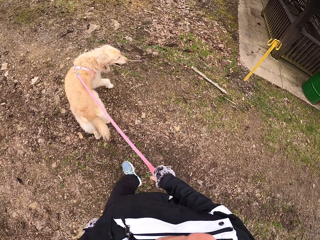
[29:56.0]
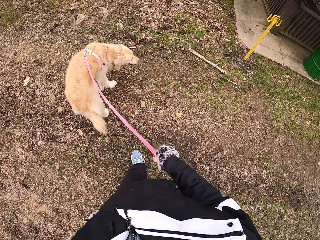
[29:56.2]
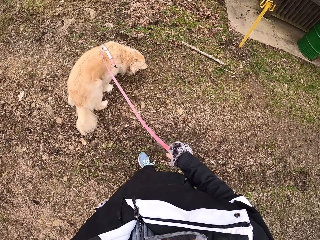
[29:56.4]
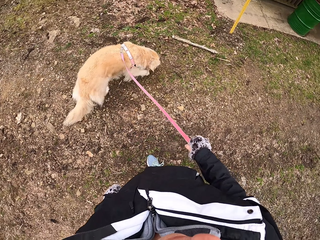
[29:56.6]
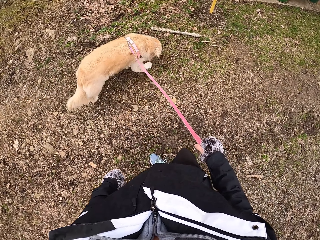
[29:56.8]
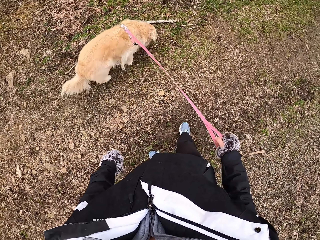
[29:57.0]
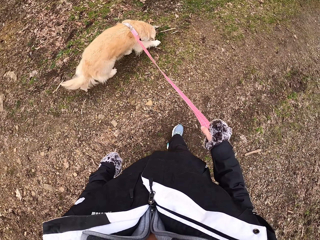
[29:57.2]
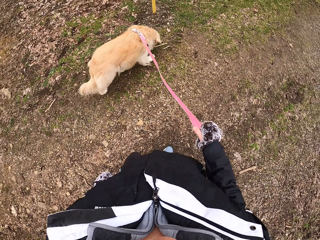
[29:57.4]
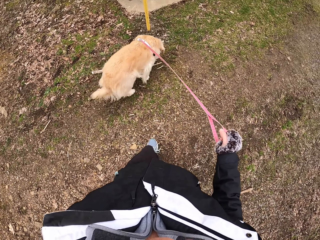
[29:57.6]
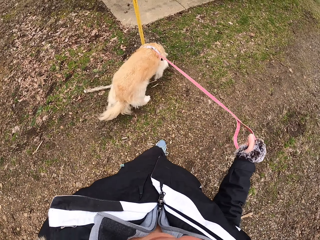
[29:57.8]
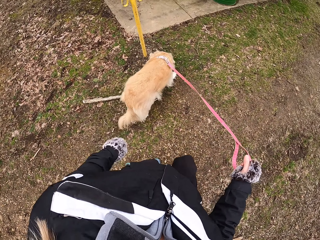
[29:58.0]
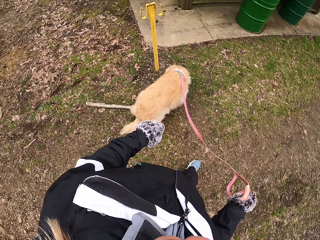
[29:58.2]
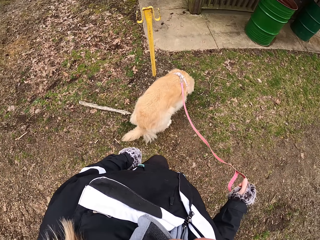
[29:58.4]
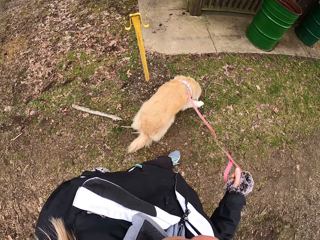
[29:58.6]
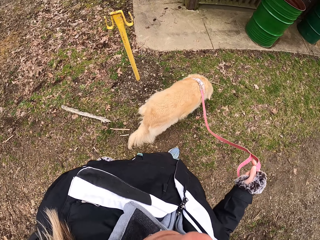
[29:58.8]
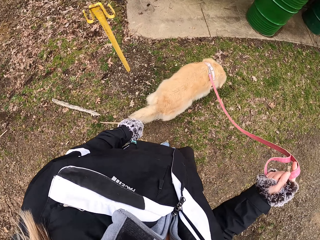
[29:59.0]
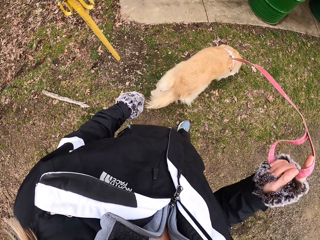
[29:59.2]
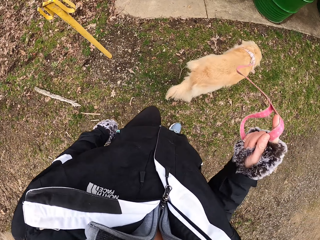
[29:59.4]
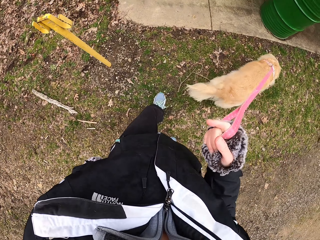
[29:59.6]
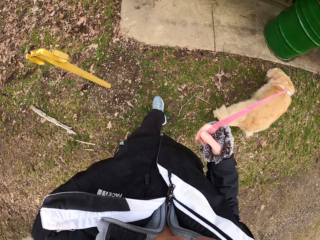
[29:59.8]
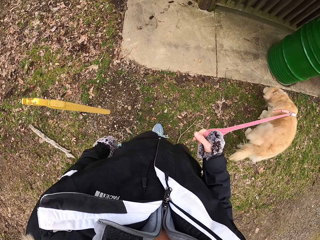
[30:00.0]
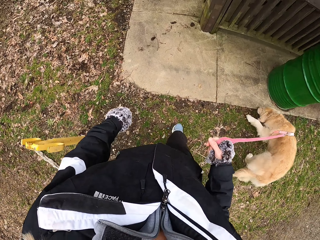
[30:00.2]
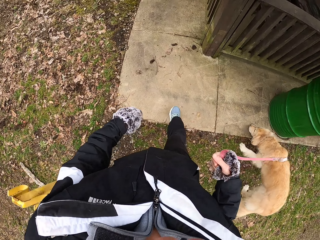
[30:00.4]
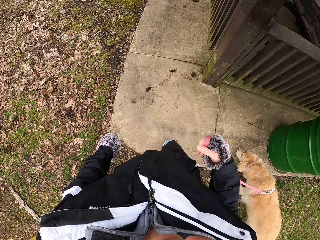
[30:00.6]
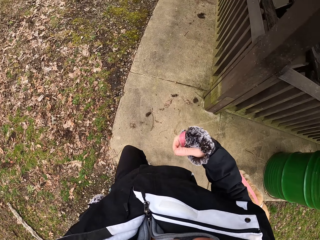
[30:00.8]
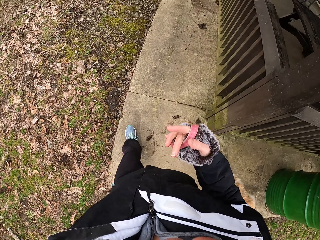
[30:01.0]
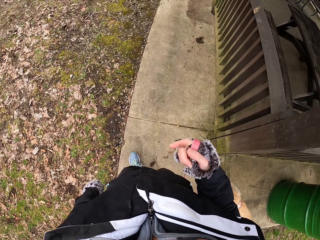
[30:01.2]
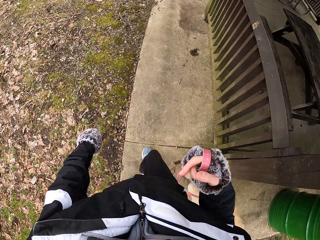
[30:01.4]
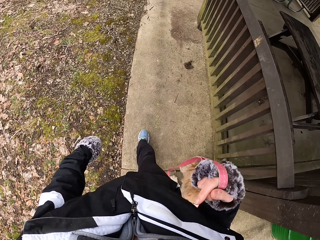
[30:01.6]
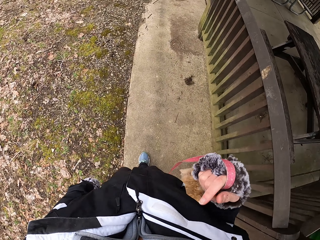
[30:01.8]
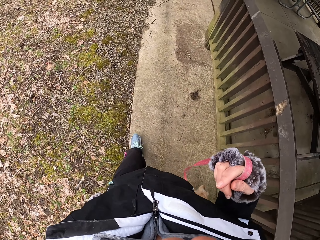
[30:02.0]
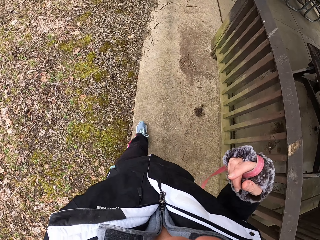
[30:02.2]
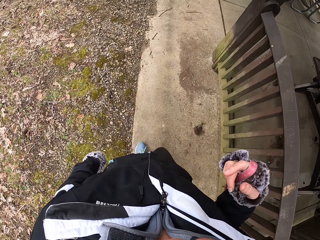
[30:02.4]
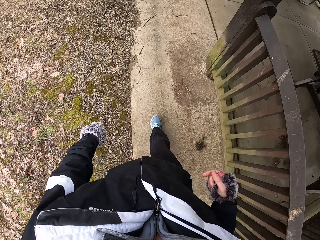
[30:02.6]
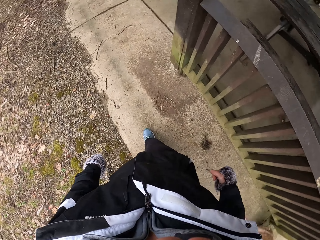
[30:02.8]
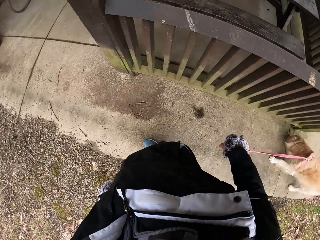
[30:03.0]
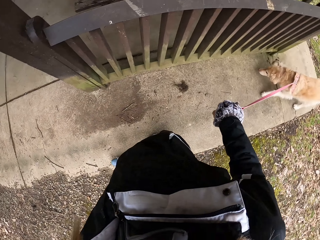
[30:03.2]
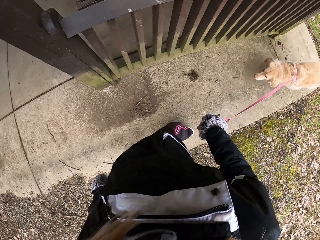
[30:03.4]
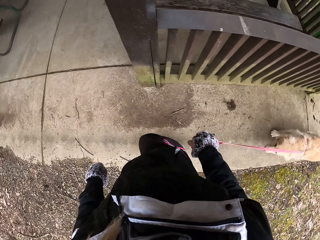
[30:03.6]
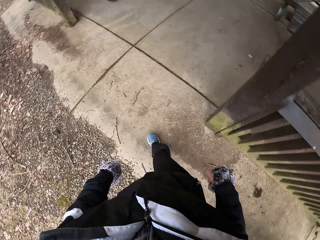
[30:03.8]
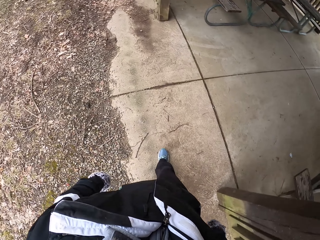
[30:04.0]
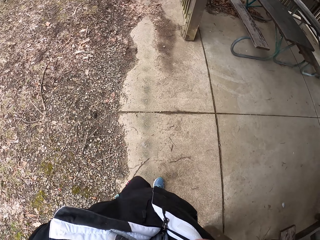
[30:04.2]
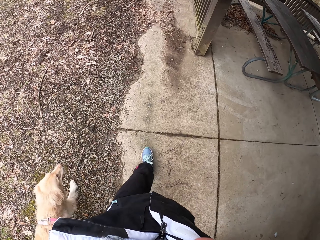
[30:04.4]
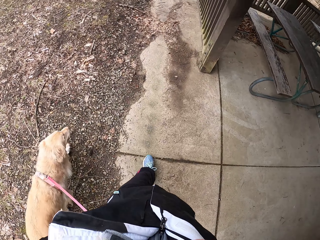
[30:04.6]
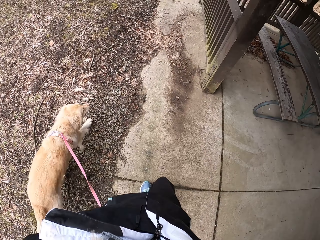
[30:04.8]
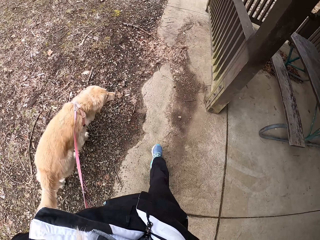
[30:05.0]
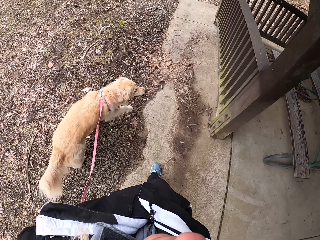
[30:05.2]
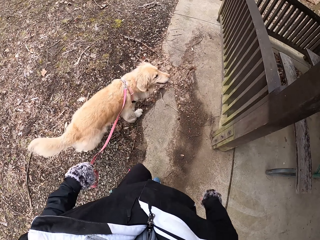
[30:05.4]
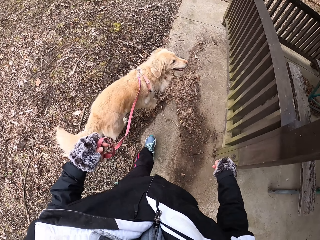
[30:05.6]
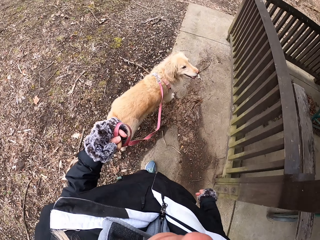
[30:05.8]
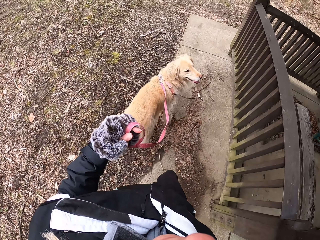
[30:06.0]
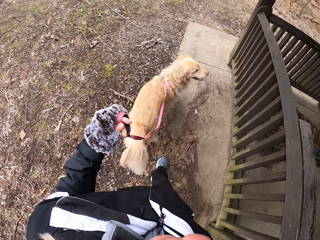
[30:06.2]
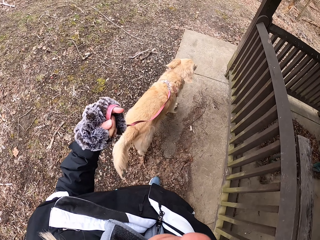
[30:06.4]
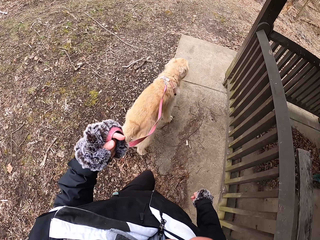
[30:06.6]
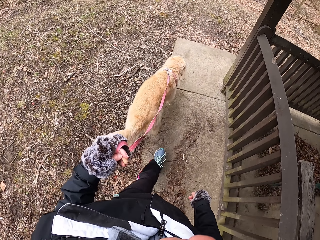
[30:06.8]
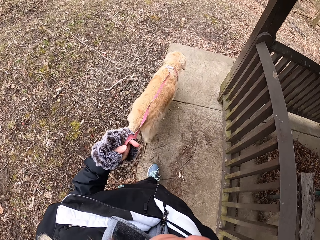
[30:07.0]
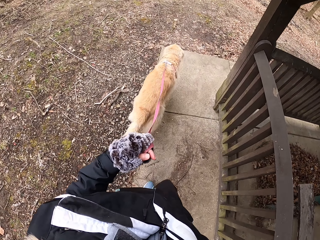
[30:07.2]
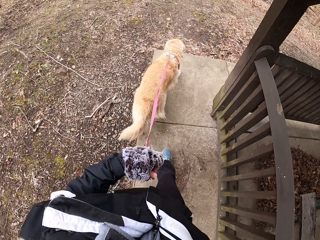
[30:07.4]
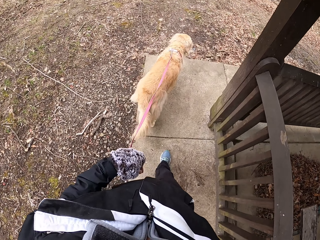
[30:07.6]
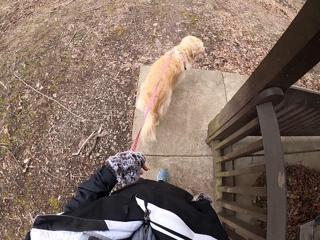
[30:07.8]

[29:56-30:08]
The camera wearer turns around. He lifts the leash up. He walks with his dog on the veranda. He looks back, pulls the leash and lifts the leash up.

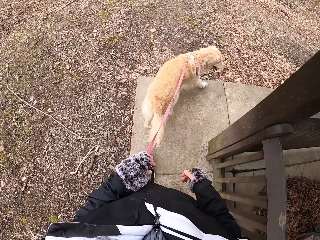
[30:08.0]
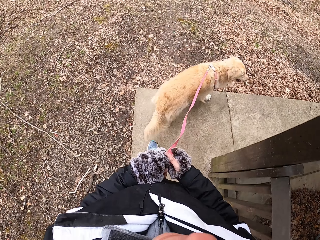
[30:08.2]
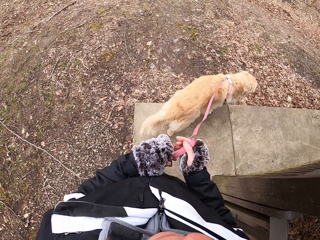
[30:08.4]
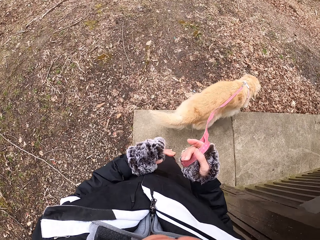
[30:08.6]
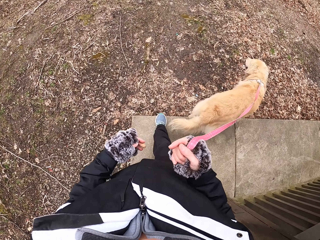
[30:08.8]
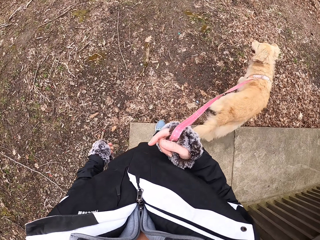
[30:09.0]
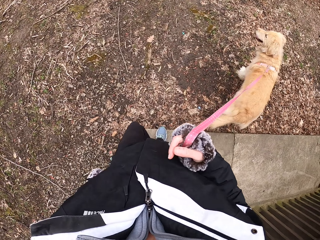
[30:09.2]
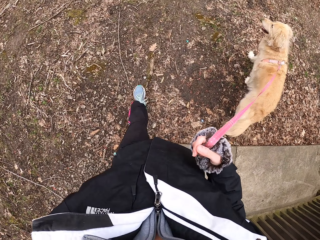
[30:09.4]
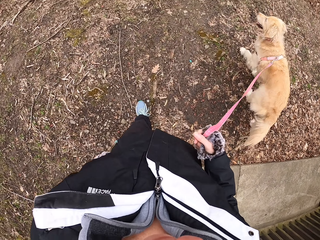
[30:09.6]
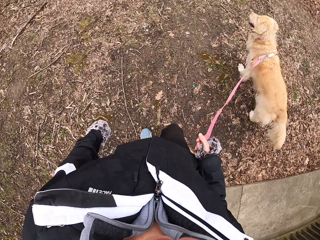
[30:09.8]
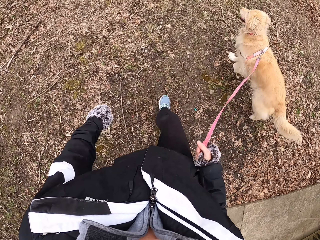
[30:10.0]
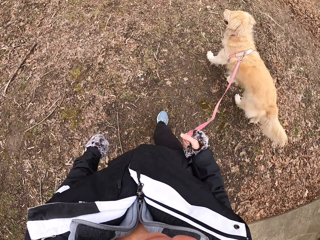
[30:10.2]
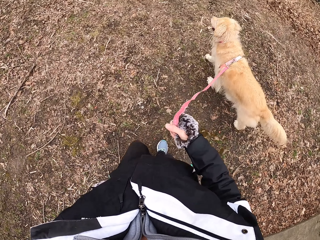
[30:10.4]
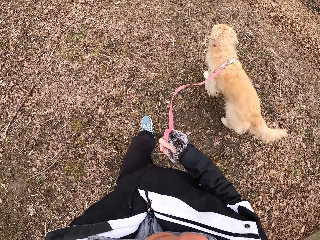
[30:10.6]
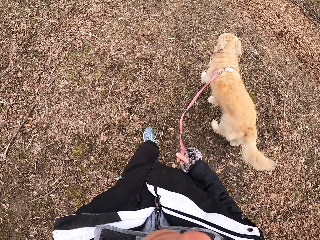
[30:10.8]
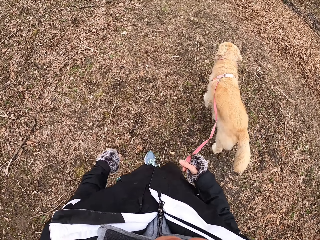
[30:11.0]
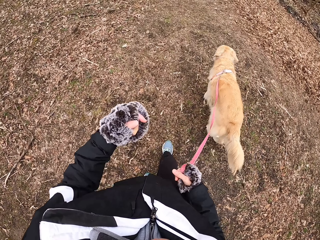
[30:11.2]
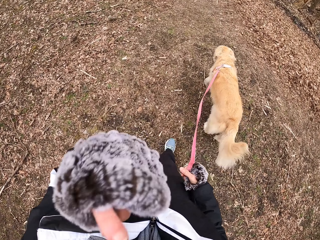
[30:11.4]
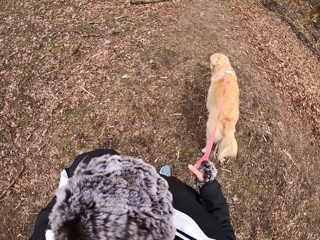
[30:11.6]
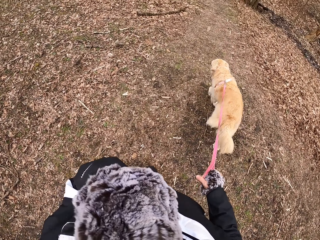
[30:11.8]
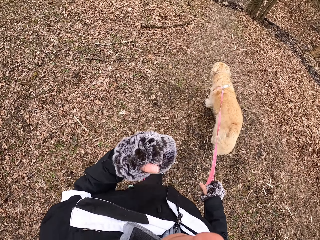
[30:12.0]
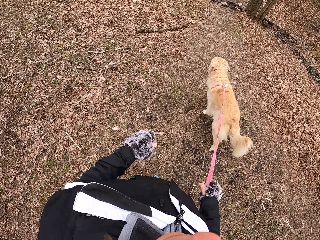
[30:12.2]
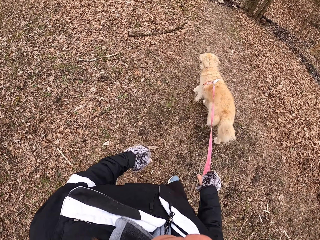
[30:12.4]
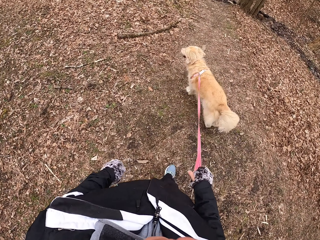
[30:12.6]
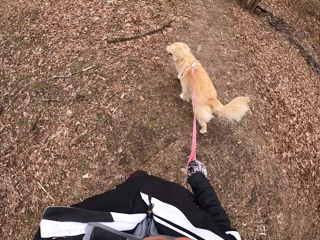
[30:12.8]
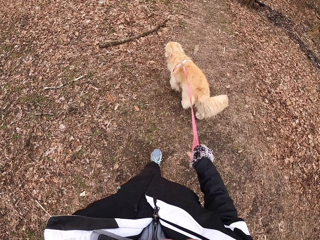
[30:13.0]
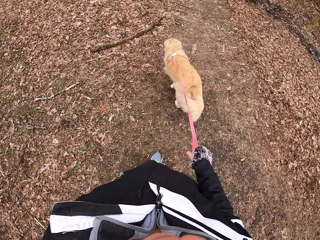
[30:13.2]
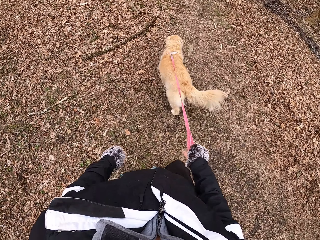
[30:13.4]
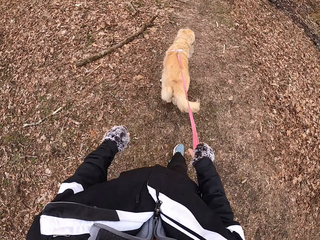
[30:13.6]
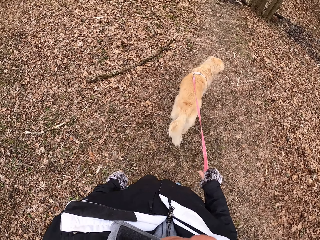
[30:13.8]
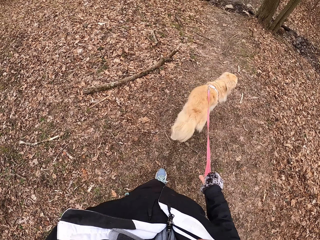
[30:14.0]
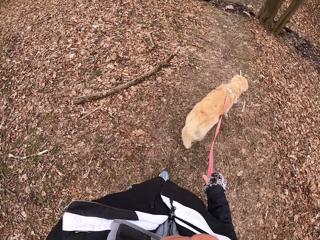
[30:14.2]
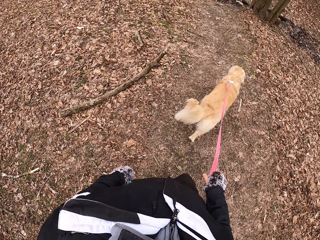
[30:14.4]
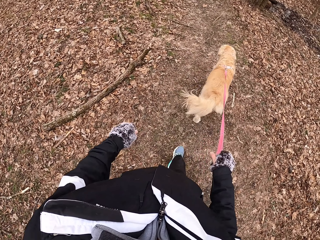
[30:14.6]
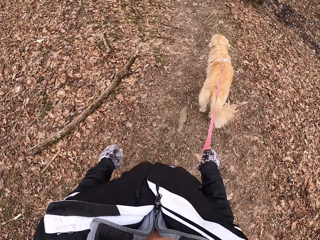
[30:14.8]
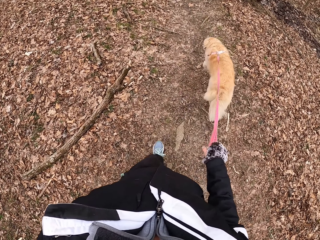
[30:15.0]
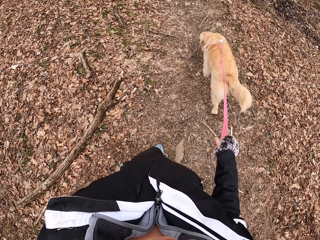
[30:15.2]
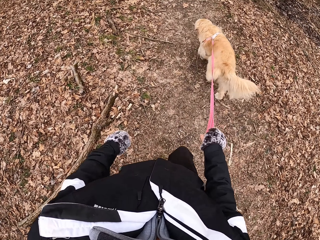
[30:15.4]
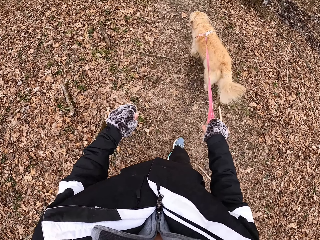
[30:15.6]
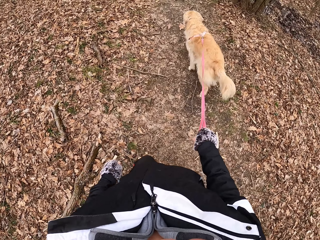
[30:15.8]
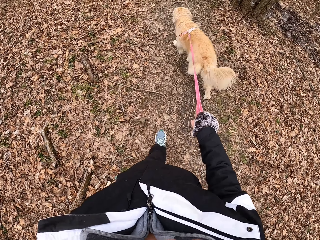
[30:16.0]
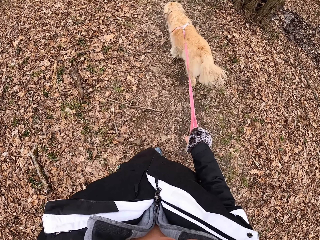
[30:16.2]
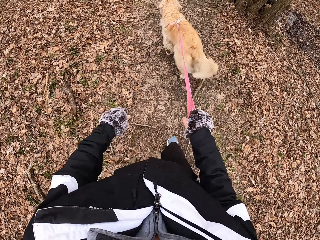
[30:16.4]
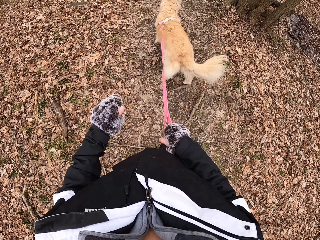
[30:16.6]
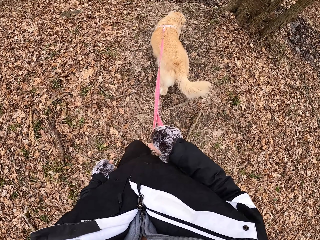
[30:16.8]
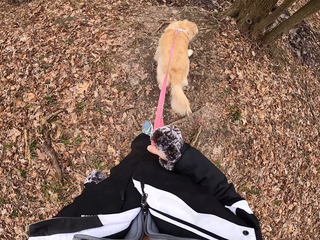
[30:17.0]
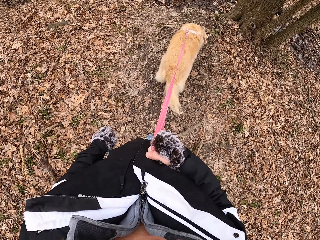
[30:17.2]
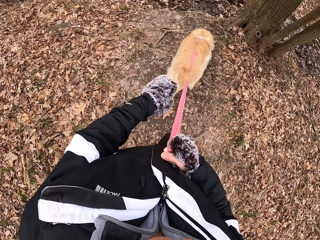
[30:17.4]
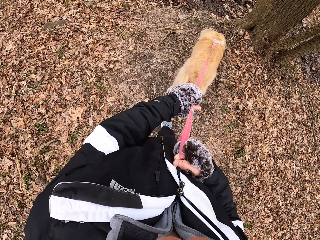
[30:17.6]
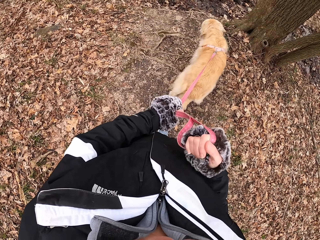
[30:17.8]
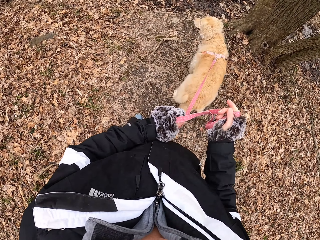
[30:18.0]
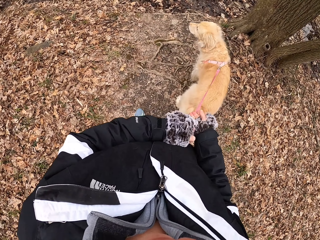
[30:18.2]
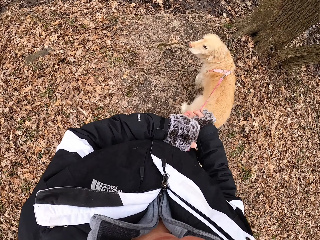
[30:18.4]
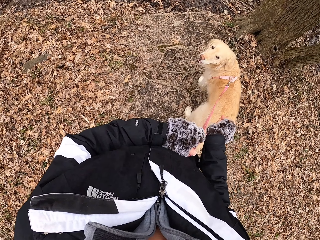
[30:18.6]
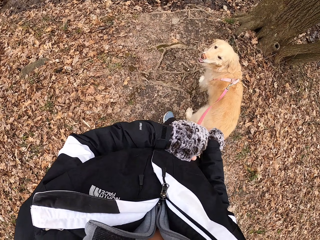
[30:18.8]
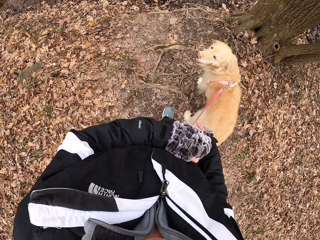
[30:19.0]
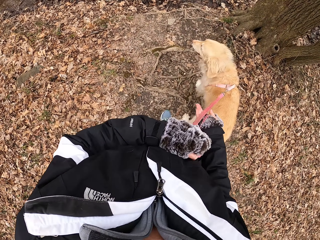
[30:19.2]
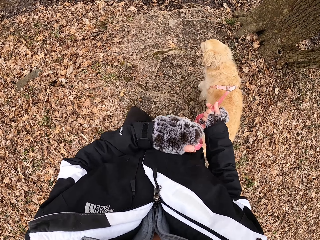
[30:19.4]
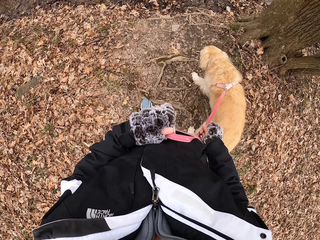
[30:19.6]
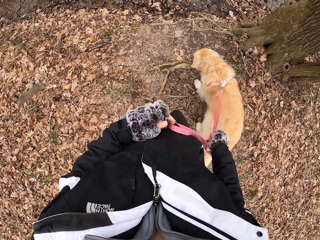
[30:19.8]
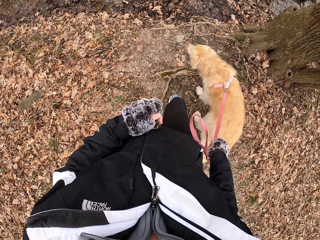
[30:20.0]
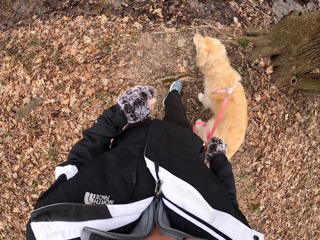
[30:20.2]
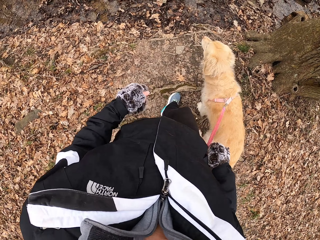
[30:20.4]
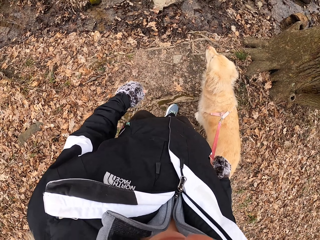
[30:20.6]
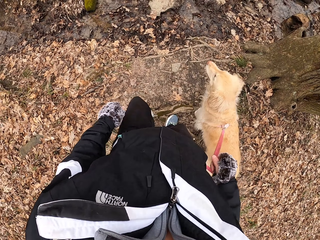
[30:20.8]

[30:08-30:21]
The camera wearer passes the leash to the right hand. He walks with his dog on the field. He lifts the hand and lowers the hand. He pulls the leash with the right hand. He holds the leash with the left hand. He folds the leash with the right hand. He holds the leash with the right hand. He releases the leash from the left hand.
